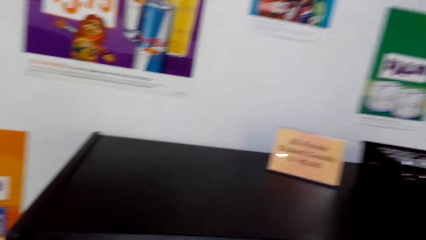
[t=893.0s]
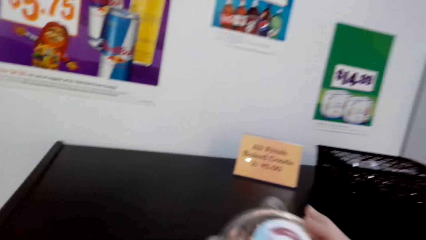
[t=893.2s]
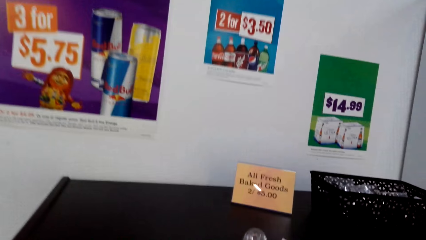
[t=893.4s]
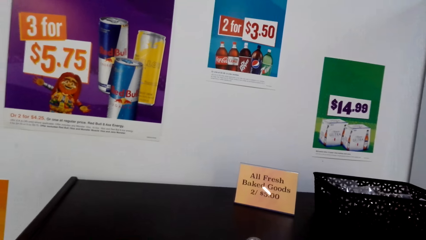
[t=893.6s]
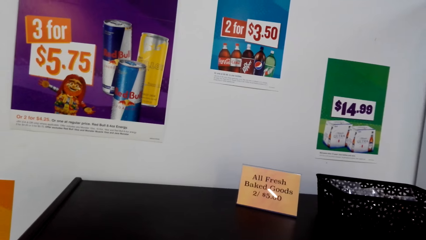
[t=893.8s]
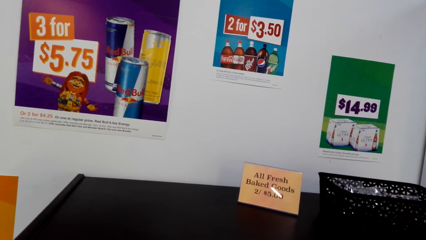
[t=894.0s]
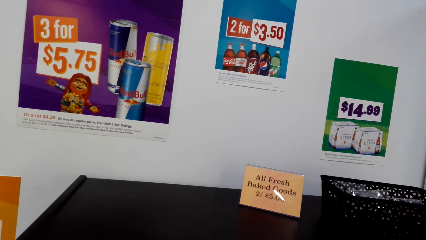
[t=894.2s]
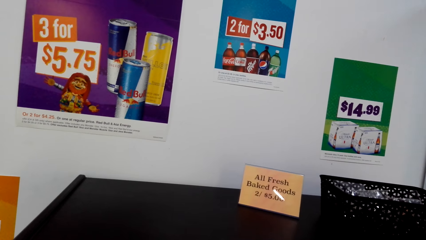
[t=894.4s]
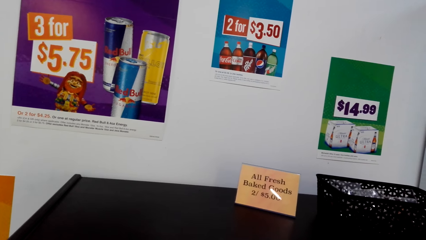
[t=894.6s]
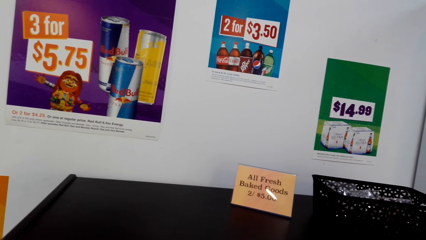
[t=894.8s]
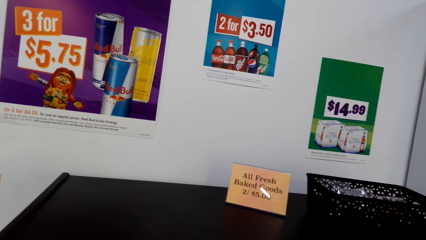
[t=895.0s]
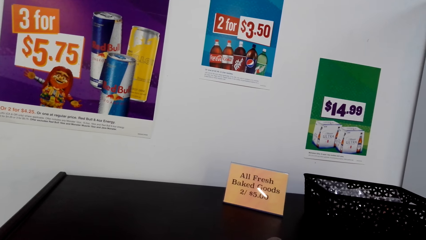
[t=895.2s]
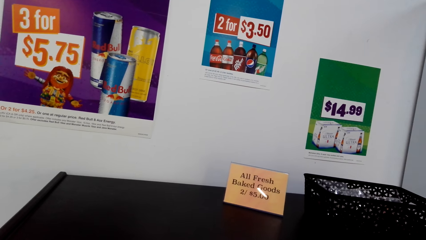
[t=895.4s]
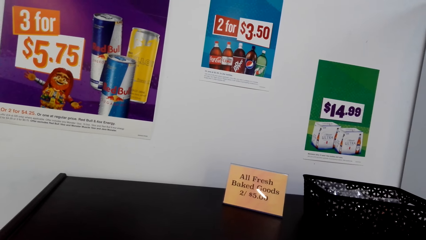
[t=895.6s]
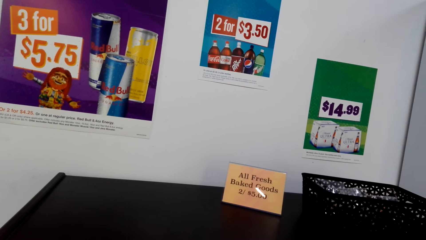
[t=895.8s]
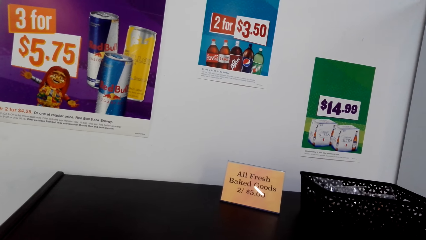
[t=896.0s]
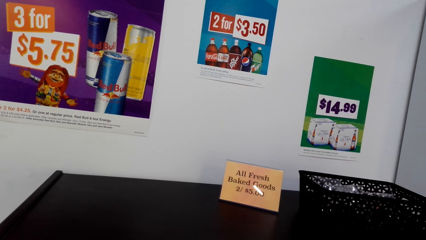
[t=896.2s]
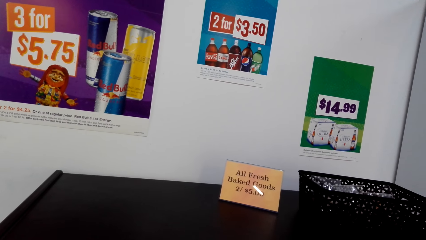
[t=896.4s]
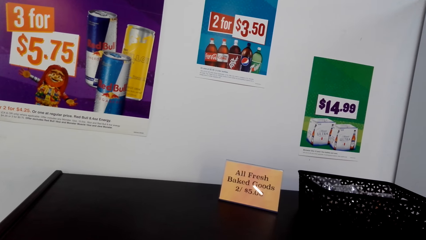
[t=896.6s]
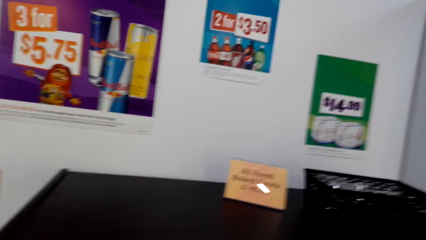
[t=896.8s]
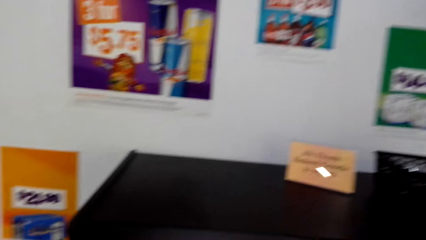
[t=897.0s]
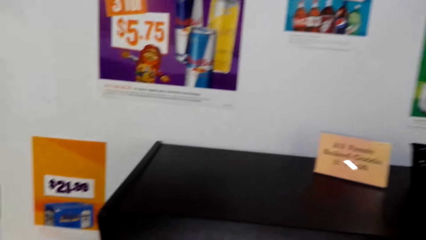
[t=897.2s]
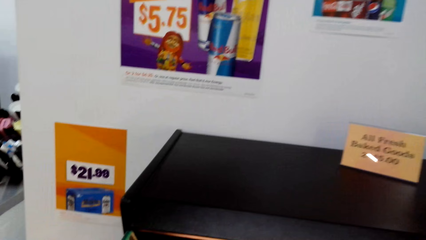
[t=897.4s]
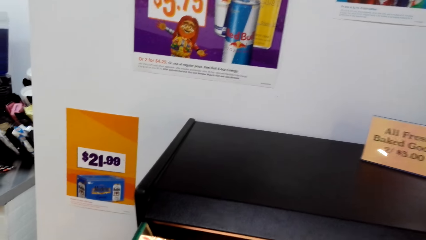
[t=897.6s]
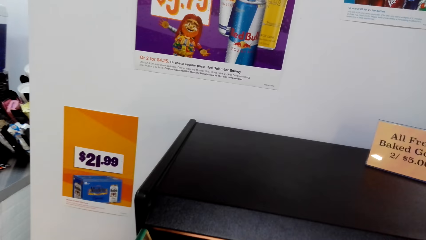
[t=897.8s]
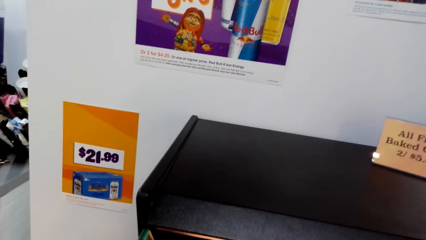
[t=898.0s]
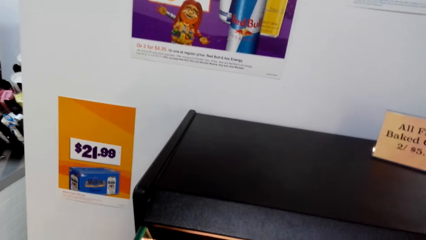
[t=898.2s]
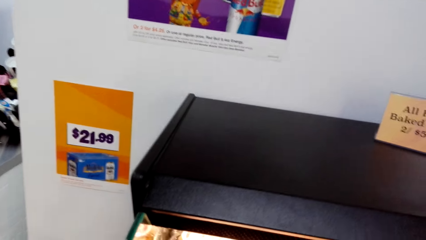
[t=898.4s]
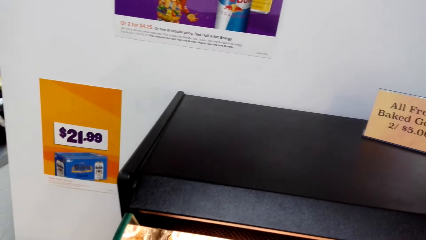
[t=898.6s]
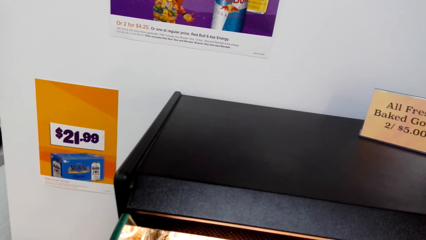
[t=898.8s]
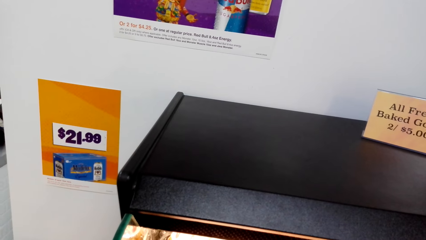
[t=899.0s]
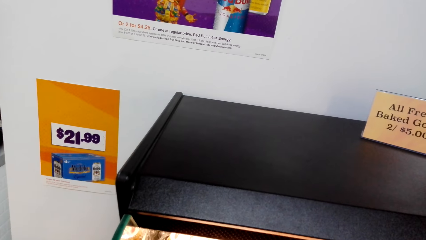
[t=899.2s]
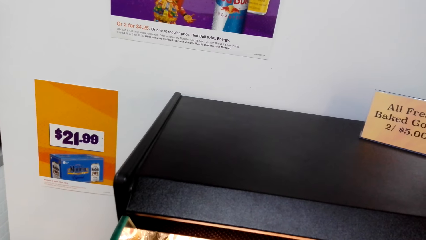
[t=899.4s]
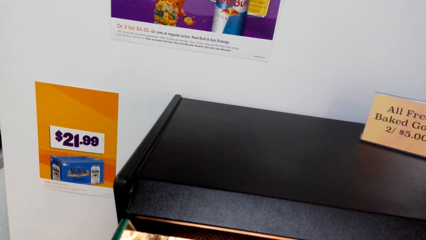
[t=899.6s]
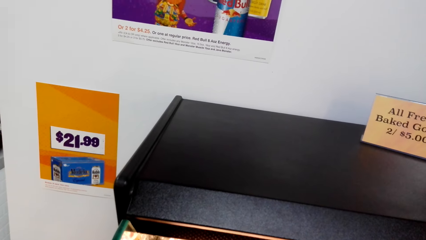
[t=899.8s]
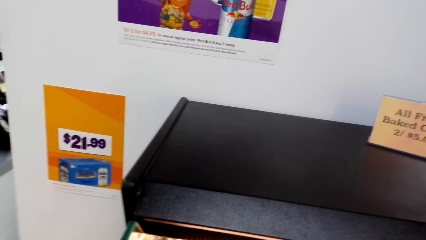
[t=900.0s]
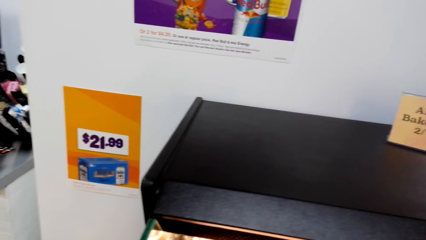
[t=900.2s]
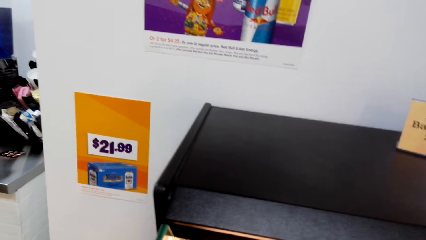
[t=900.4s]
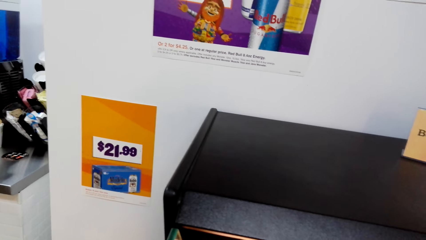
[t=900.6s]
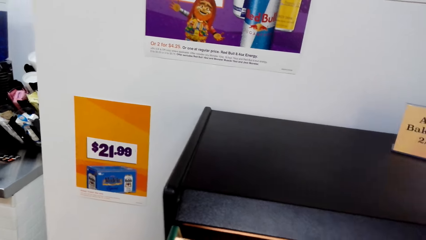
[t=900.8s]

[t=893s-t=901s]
The camera wearer holds something. They look around.

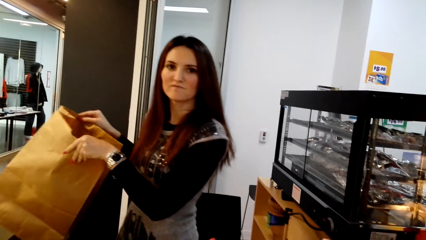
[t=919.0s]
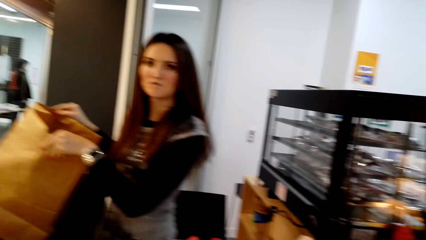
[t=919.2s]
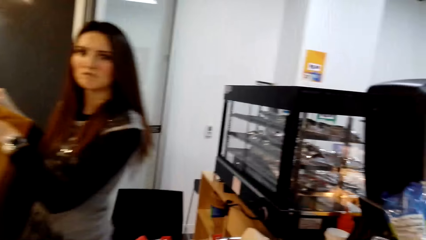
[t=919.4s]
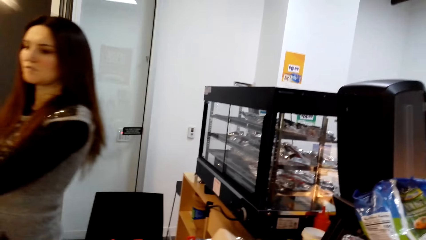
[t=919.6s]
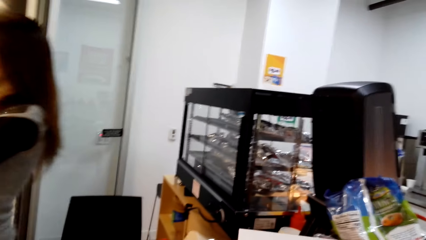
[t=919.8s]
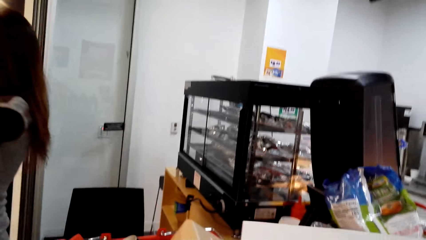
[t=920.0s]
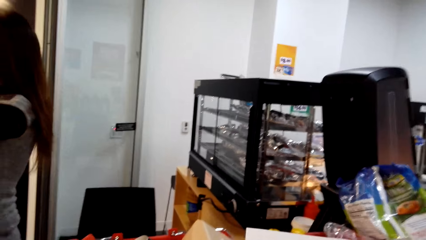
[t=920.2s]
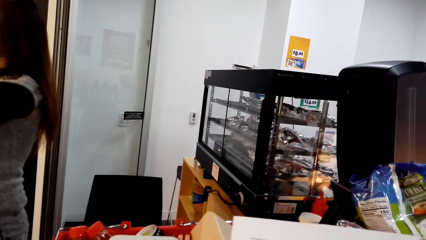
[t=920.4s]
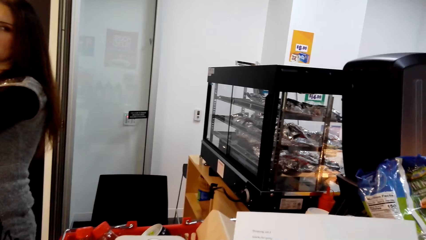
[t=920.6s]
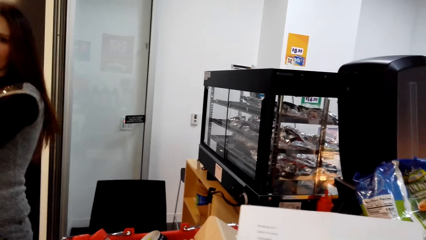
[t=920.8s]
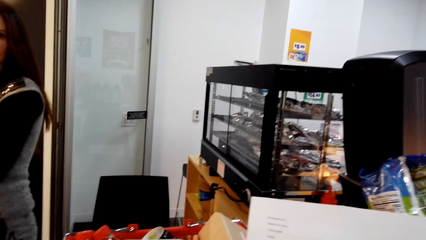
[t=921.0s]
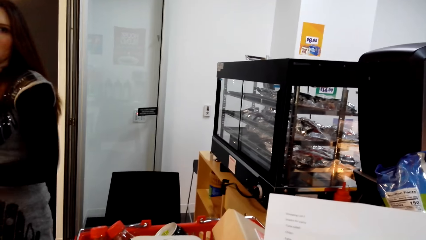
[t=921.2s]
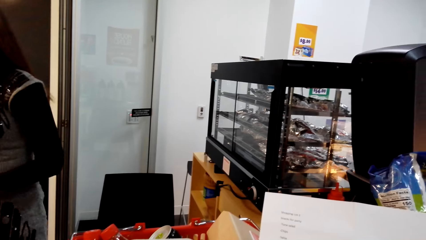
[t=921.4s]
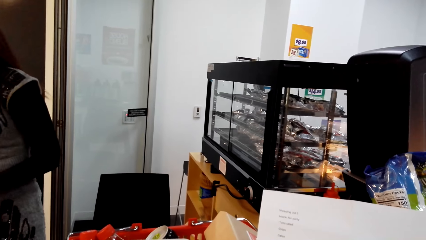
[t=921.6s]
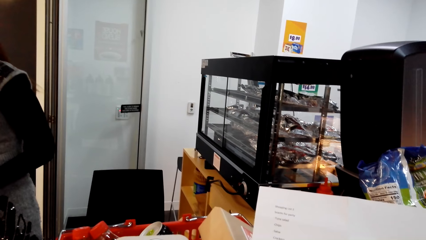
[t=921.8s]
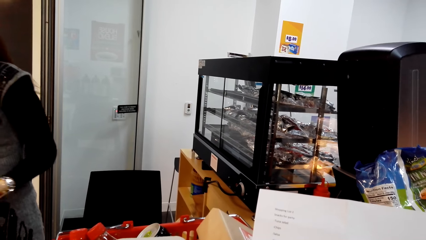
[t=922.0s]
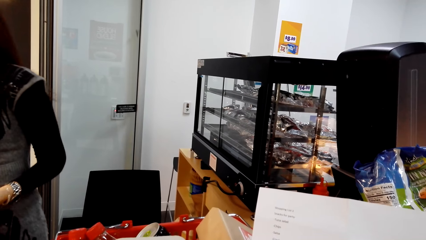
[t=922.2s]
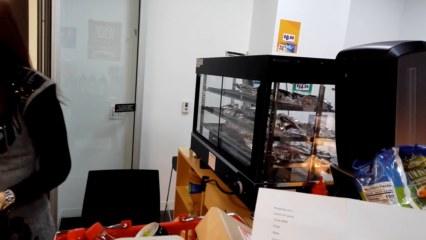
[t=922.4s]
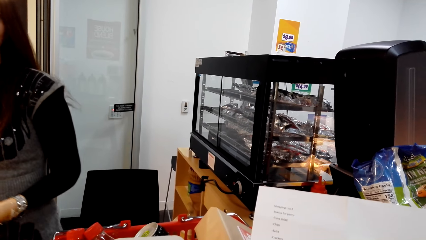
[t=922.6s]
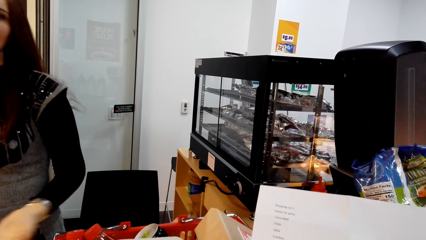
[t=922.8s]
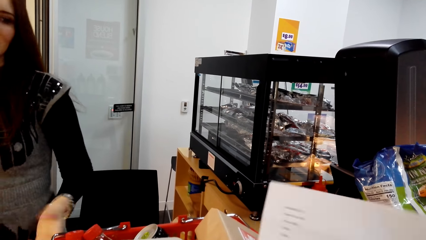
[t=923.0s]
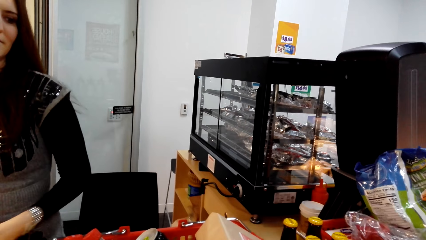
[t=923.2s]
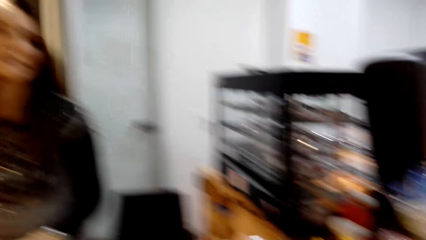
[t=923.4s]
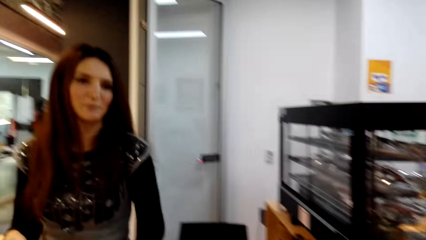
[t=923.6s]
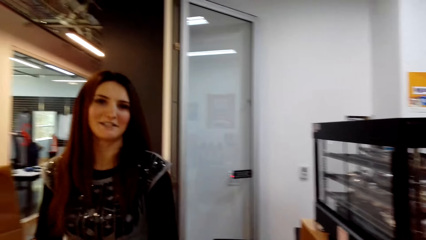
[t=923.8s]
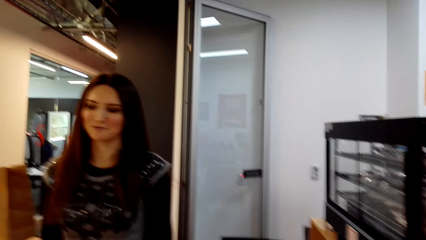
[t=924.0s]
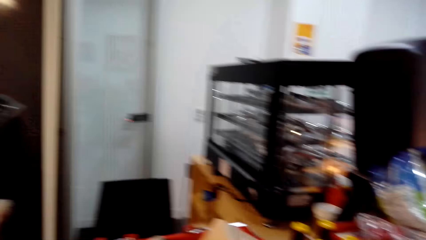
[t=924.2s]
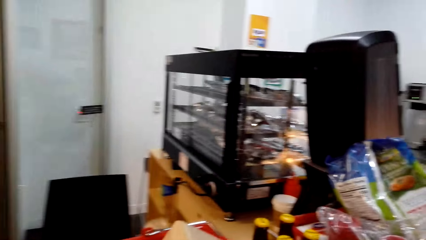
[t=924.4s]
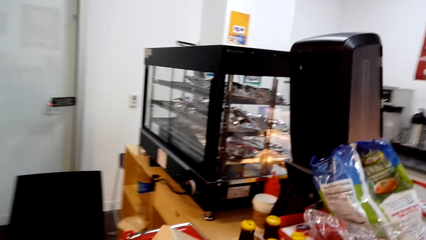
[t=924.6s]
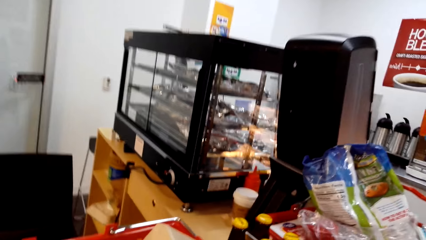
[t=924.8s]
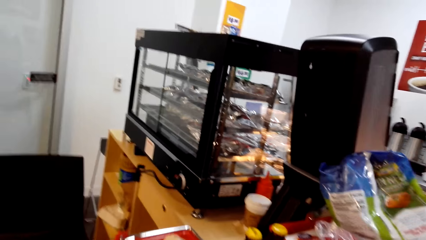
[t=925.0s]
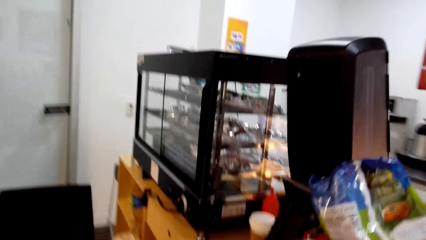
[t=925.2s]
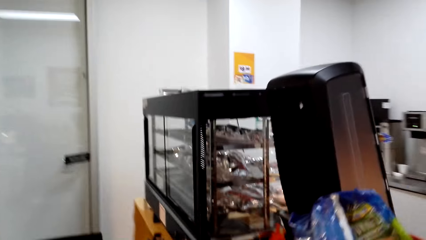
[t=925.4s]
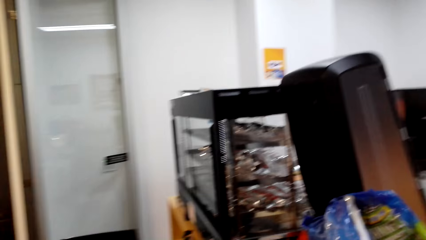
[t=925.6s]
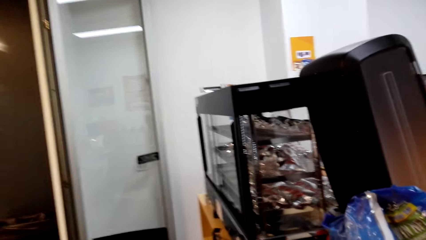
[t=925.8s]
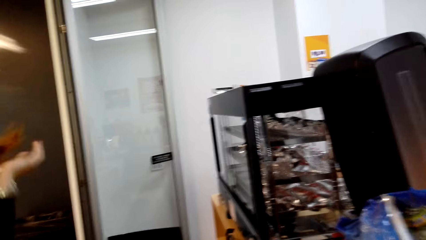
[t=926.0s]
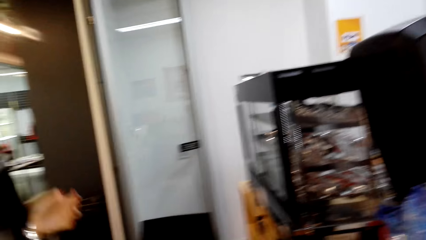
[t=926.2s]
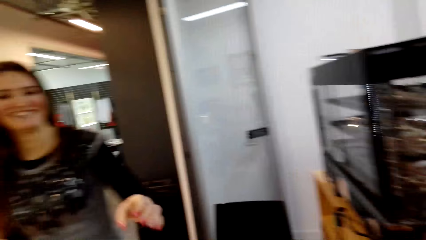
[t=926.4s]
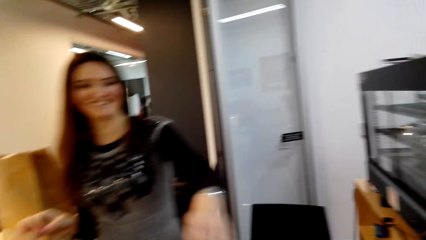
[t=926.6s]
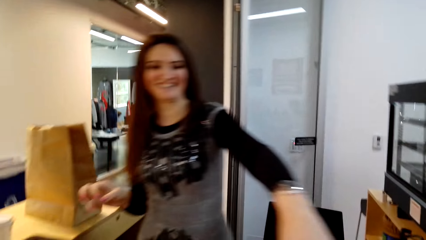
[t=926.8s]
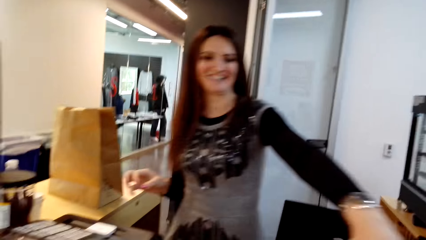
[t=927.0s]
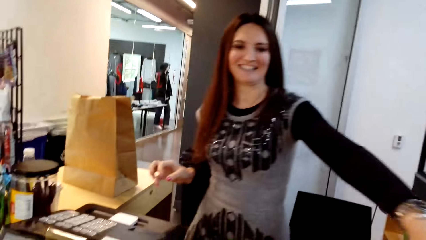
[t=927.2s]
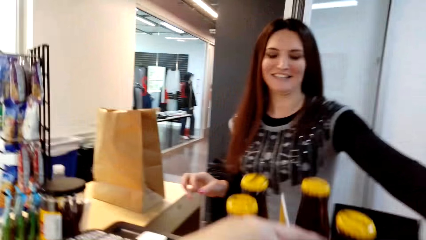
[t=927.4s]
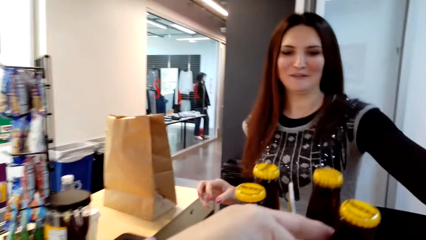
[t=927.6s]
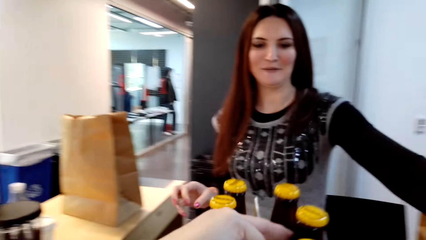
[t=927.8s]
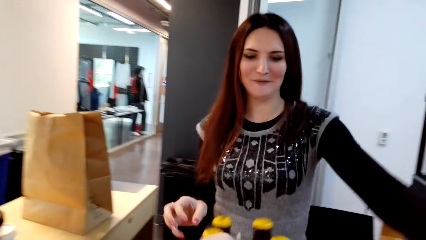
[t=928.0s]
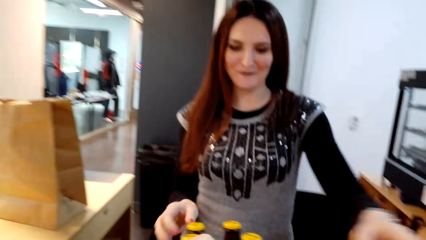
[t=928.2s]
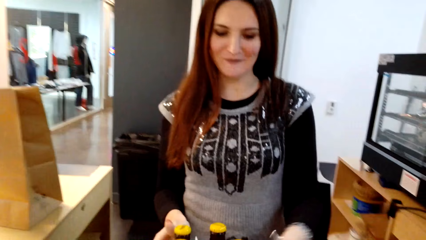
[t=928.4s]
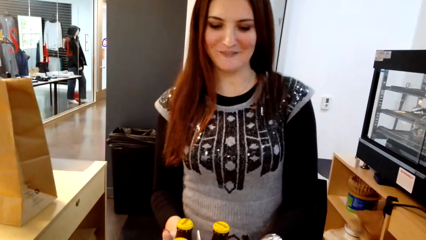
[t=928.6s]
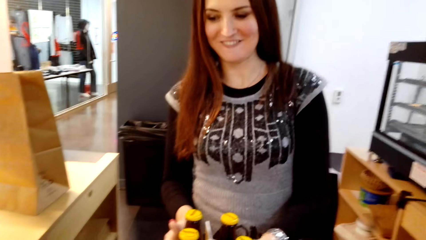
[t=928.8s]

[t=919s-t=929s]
The camera wearer holds a paper. A woman converses with the camera wearer. The camera wearer converses with the woman. They lift beer.
